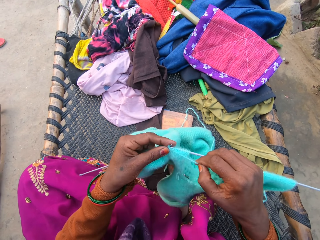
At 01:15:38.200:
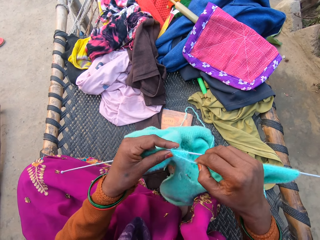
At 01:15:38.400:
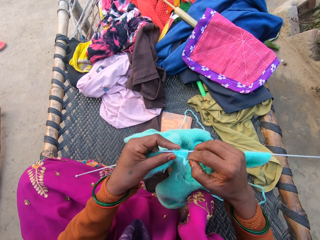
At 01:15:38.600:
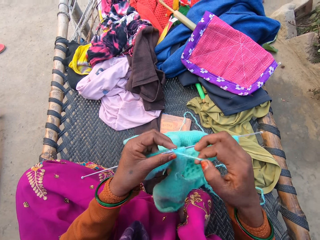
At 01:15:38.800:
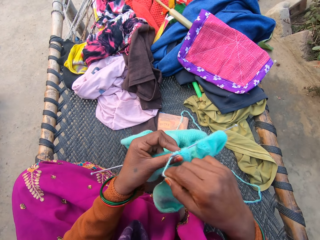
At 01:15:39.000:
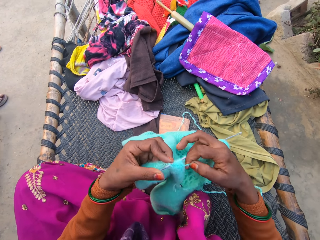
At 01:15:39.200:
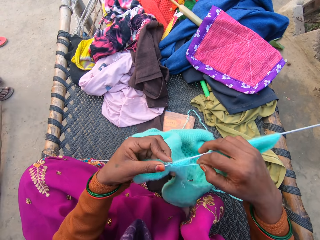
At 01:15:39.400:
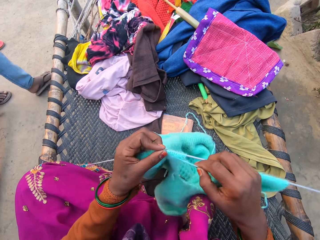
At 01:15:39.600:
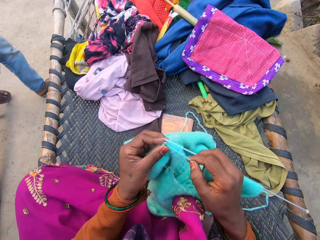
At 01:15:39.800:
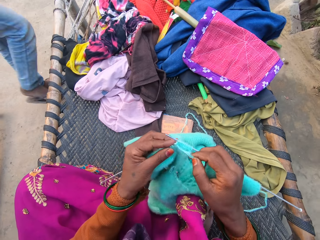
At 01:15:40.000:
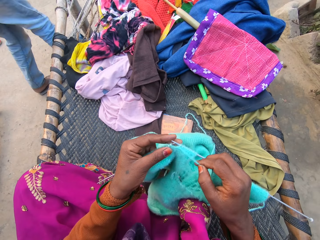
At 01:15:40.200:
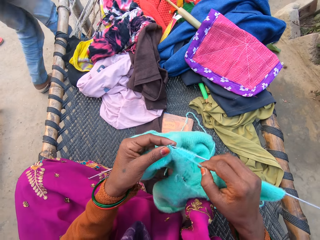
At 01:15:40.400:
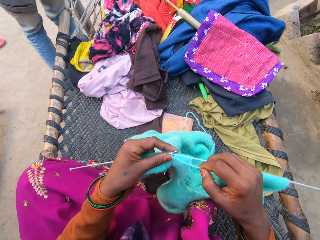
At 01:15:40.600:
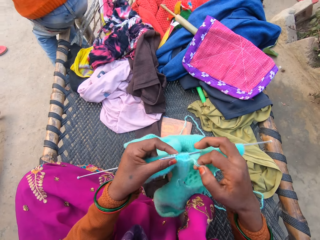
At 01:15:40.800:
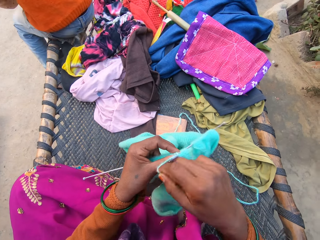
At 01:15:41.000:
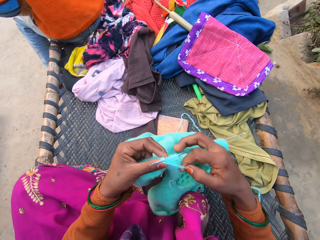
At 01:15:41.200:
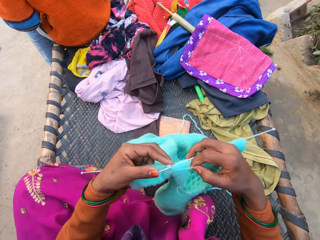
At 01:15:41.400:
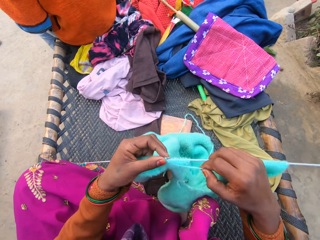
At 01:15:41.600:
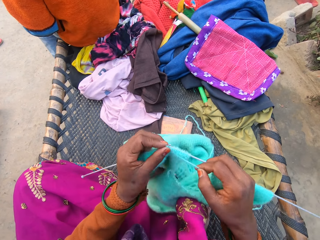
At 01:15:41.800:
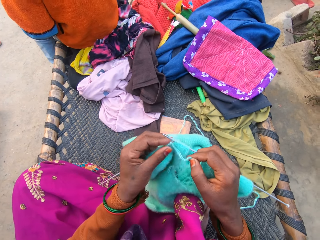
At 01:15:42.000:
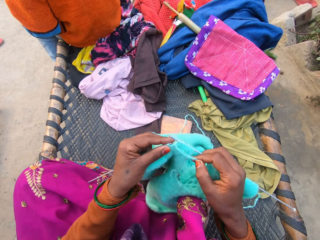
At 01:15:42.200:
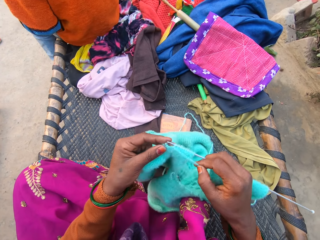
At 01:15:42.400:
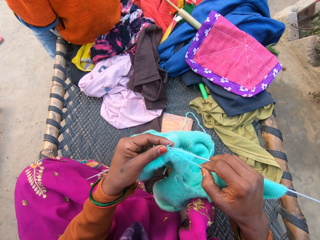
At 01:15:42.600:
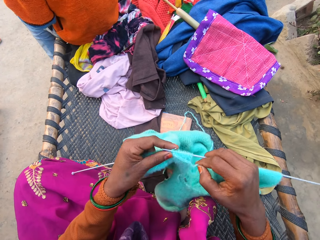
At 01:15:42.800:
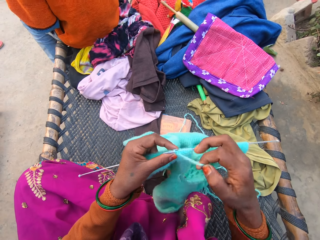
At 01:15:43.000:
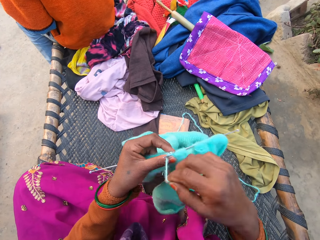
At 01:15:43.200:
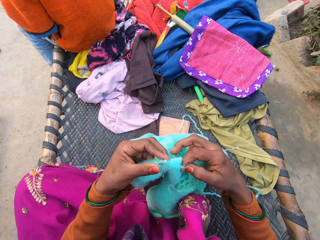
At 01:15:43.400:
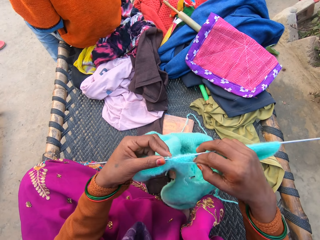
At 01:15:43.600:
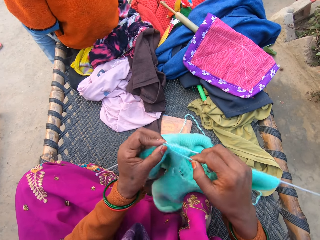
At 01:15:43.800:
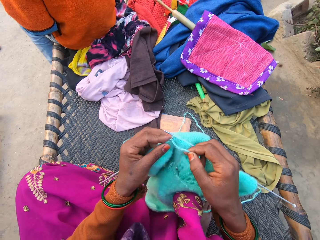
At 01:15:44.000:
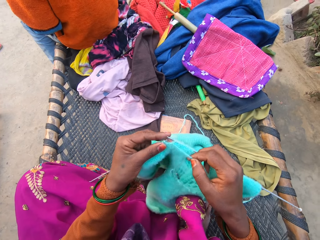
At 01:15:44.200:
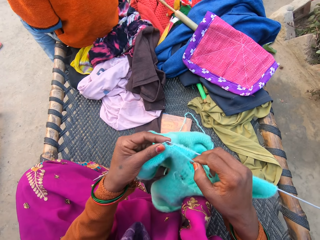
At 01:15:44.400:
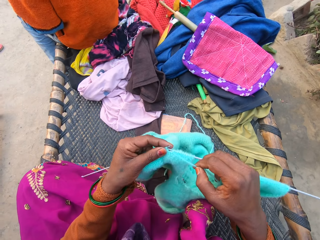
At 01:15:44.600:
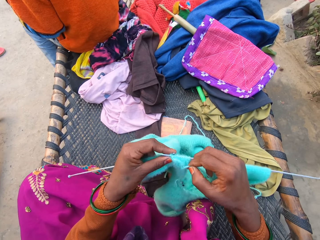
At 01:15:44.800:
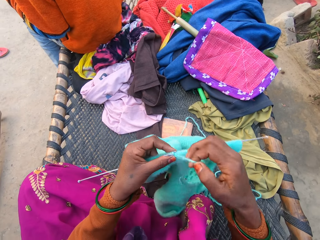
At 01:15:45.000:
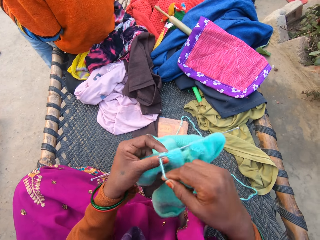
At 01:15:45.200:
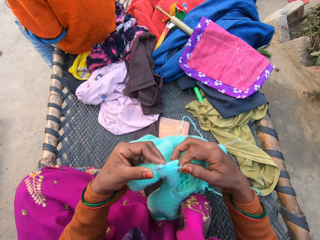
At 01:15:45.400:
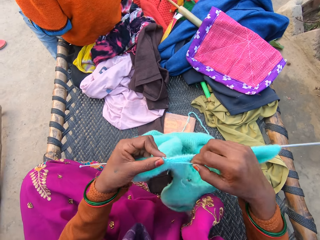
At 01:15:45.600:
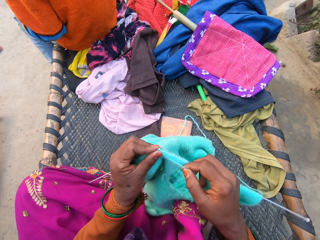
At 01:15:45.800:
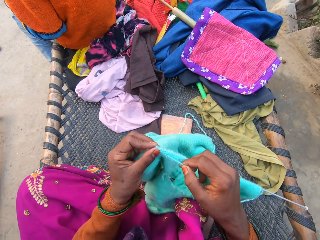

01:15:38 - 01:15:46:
A man sits on the weaved bed.

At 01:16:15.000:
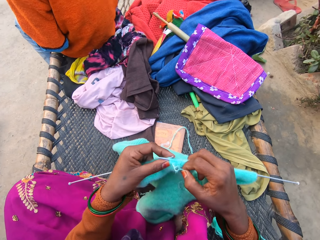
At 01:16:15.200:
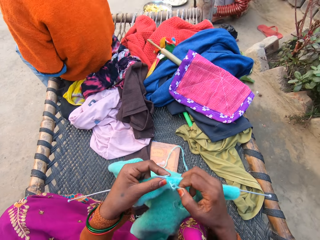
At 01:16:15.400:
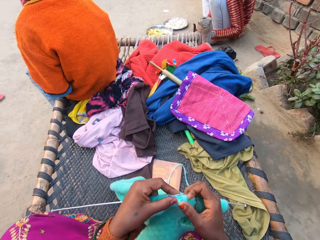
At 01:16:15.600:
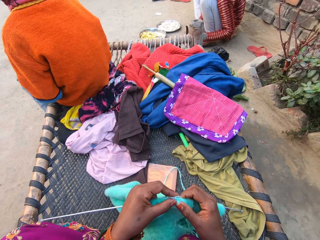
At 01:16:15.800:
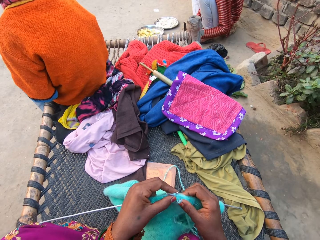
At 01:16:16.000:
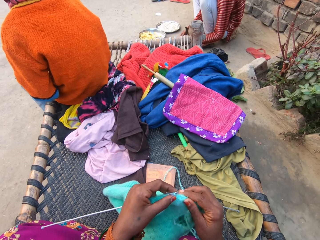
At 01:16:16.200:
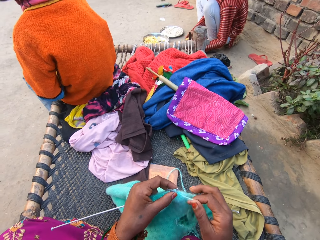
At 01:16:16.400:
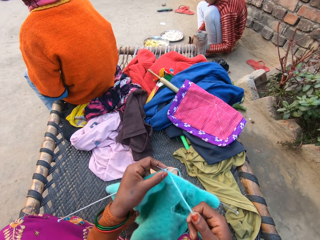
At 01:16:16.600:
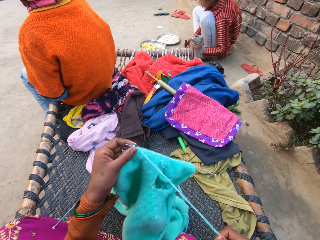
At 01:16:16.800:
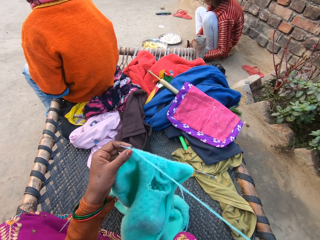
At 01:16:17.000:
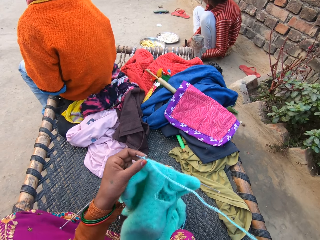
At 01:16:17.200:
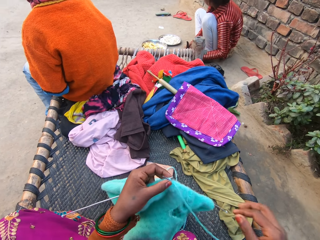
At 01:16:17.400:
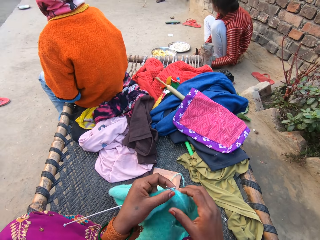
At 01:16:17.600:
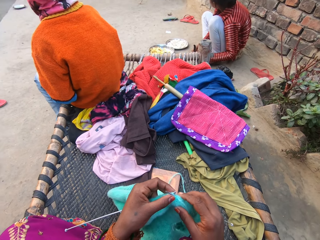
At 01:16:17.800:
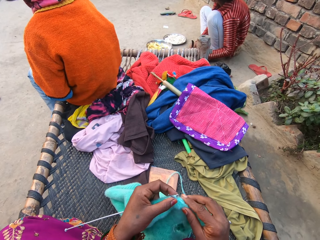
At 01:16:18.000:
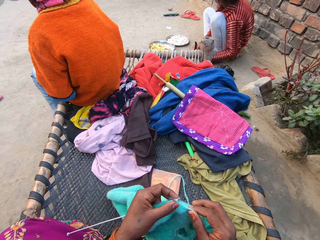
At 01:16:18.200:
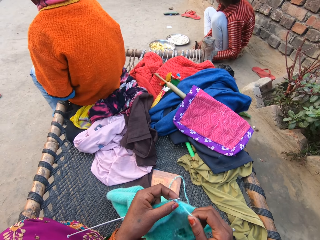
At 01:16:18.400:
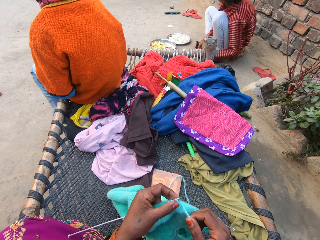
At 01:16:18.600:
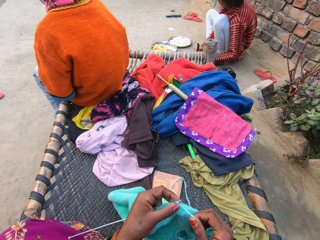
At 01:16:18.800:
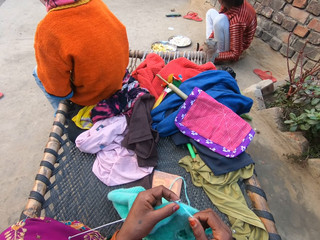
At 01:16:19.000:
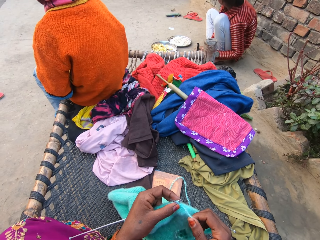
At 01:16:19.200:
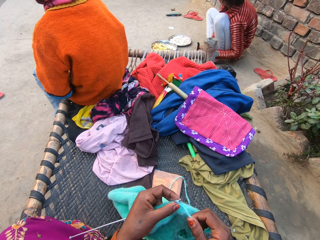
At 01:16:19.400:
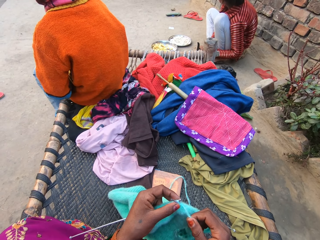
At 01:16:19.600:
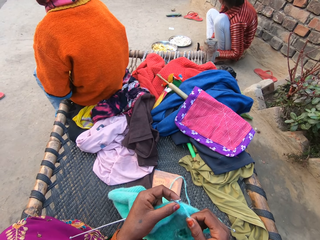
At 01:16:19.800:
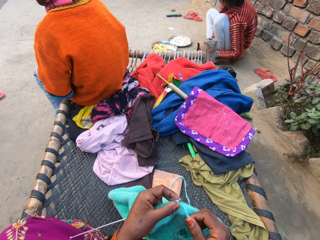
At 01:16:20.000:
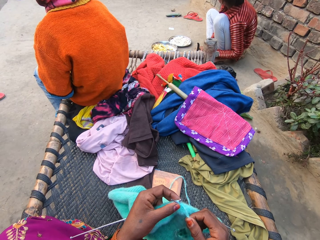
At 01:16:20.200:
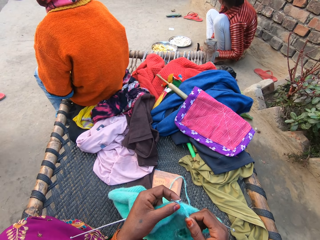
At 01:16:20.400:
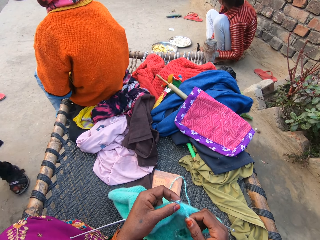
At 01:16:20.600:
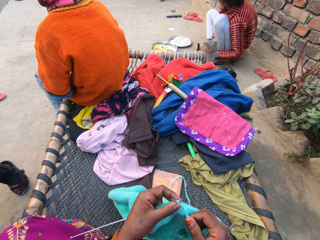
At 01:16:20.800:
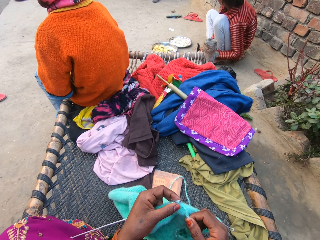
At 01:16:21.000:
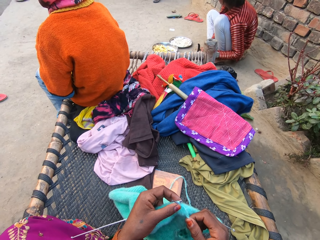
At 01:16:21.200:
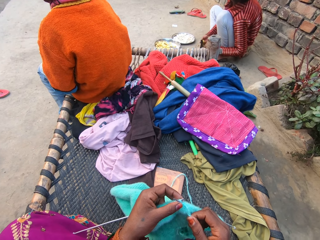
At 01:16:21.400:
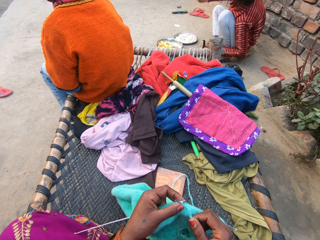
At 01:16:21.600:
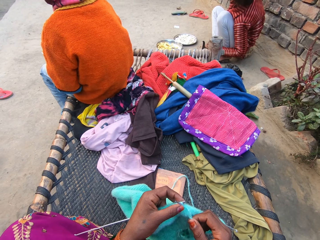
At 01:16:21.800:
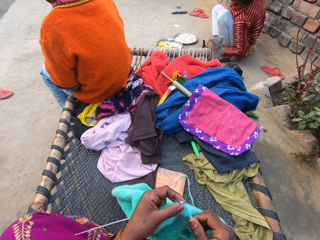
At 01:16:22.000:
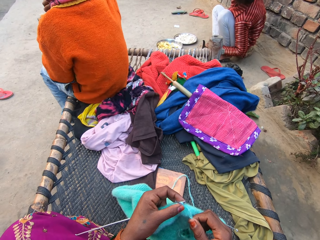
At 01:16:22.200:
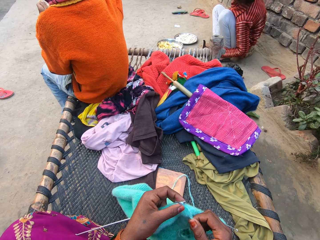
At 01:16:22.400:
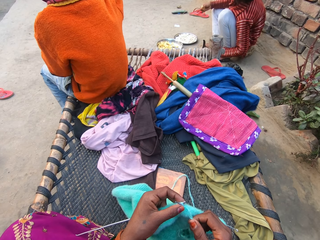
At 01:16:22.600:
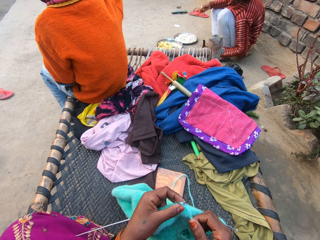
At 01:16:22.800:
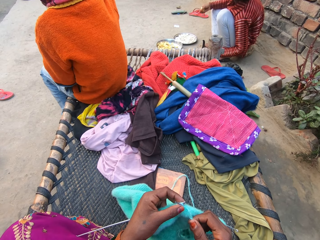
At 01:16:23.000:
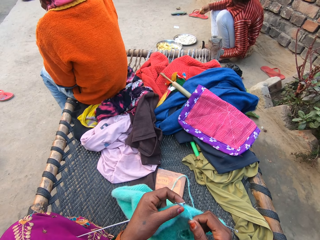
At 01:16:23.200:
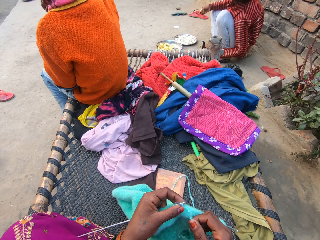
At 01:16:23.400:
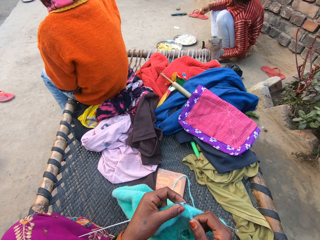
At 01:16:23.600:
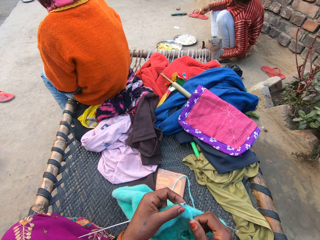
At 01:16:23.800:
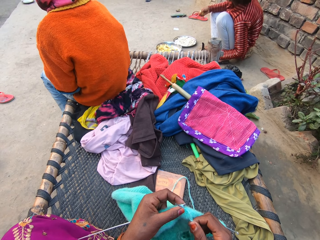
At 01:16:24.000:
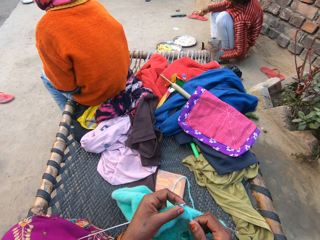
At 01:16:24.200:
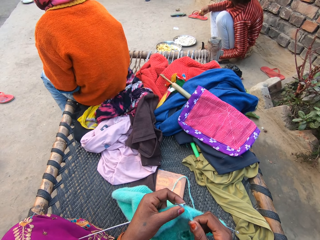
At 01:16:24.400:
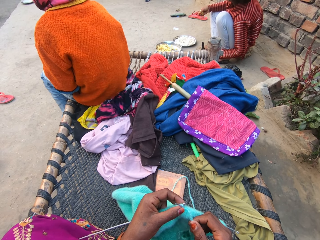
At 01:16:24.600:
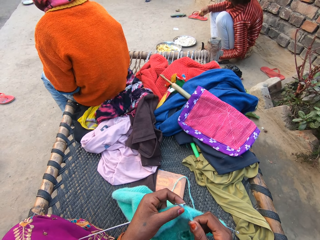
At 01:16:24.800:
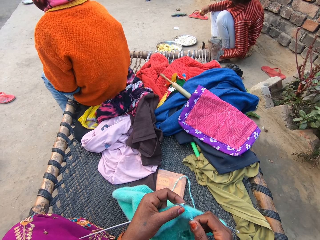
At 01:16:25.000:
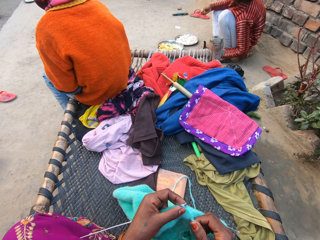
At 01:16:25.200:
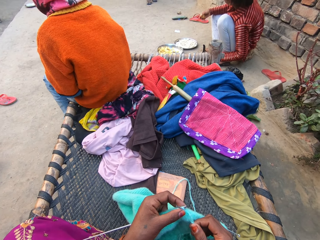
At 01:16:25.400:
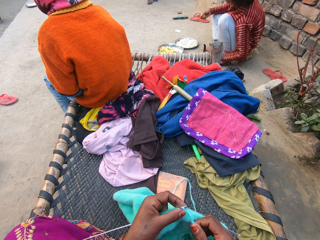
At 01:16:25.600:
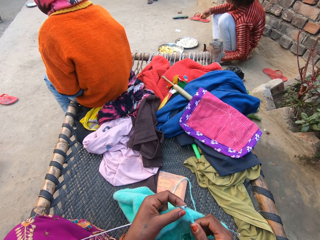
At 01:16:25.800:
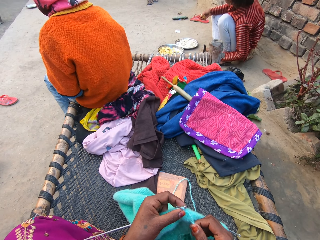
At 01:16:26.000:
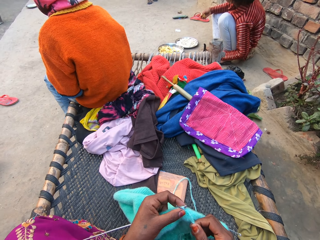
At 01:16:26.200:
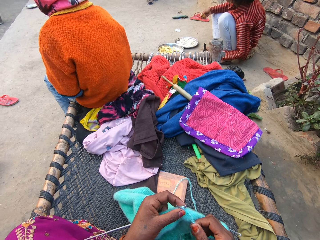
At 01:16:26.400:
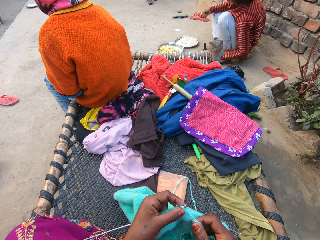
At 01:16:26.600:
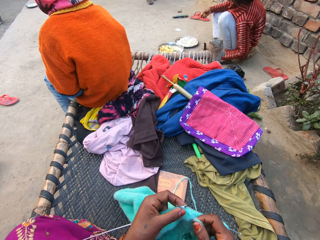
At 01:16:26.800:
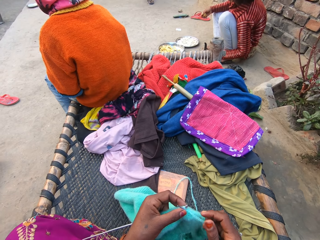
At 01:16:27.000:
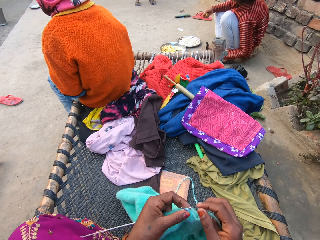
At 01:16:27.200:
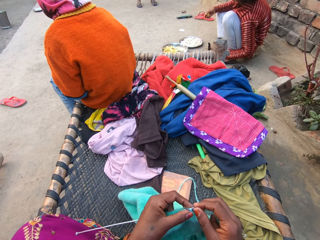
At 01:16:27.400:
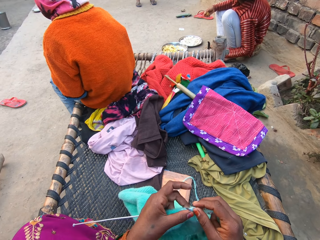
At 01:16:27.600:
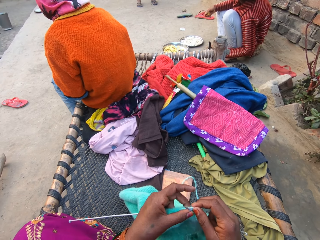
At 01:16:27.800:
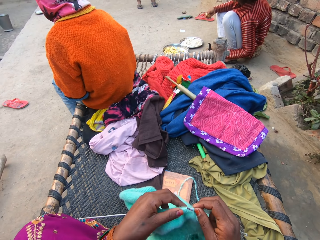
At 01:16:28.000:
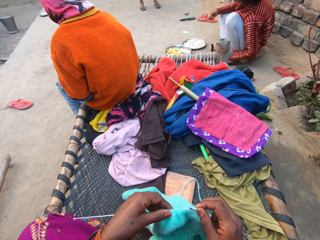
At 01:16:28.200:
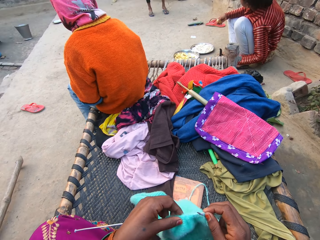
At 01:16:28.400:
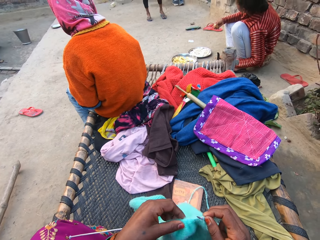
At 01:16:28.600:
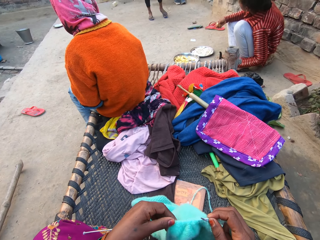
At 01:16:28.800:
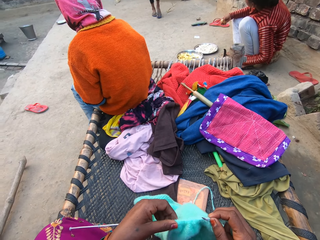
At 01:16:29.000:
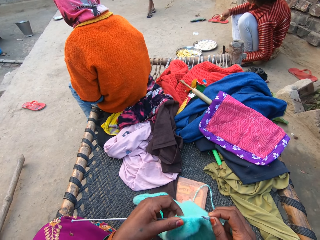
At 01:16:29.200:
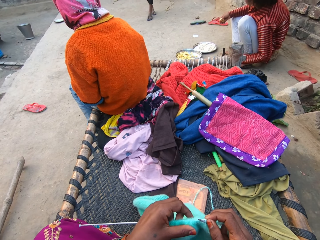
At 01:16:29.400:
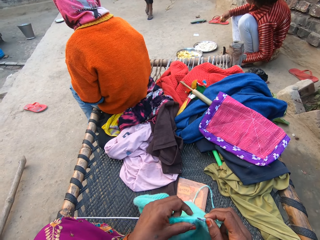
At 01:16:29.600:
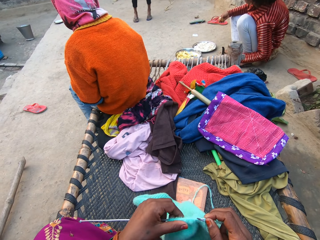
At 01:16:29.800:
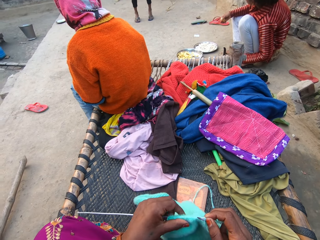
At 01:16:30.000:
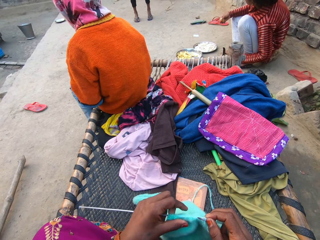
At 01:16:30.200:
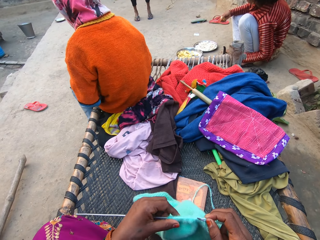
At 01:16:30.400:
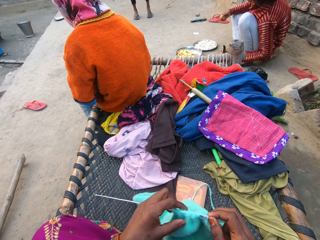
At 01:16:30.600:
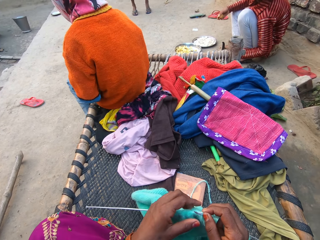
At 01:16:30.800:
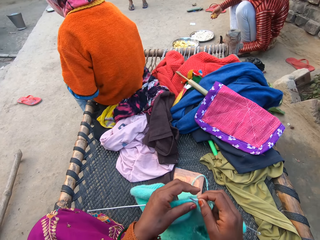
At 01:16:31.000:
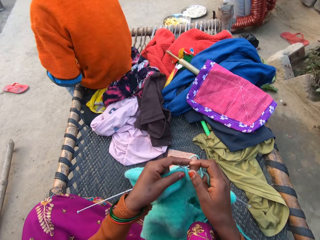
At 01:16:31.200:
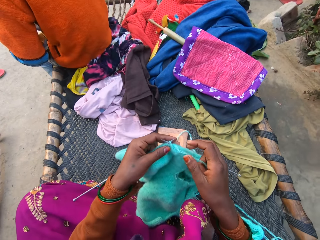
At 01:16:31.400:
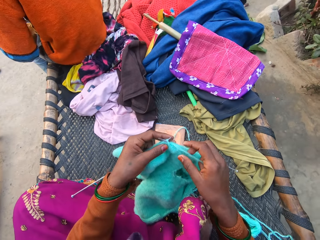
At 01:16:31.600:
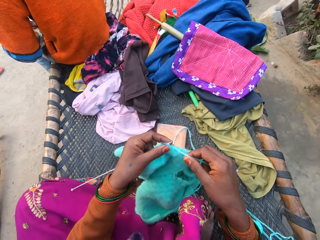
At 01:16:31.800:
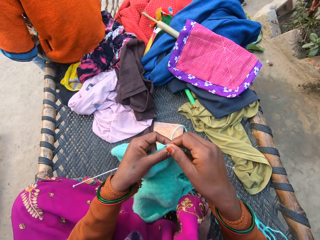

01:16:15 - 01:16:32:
A man sits down. The camera wearer stretches the yarn. Another man moves the hands. The first man moves the hands. The camera wearer stares at the clothes on a woven bench. They move fabric on a knitting thread. A person walks.